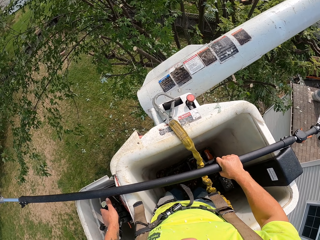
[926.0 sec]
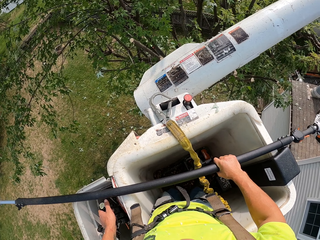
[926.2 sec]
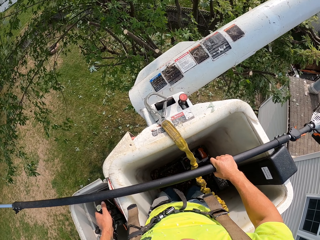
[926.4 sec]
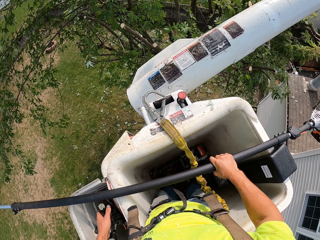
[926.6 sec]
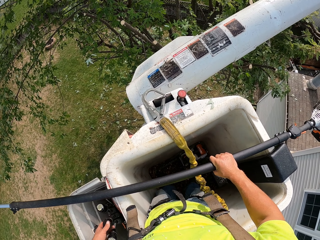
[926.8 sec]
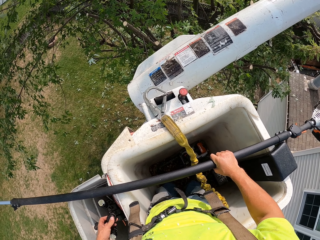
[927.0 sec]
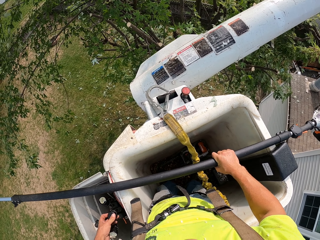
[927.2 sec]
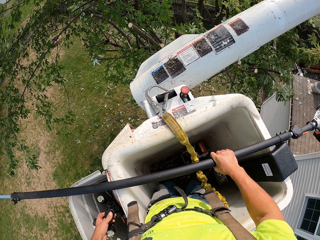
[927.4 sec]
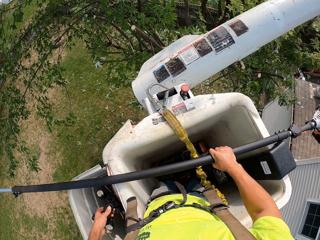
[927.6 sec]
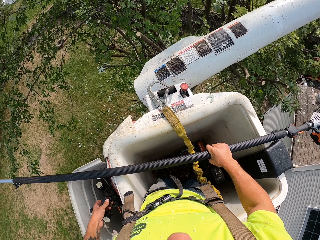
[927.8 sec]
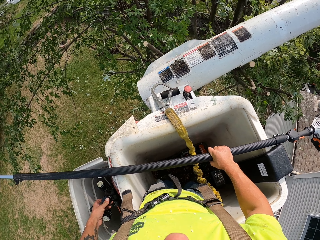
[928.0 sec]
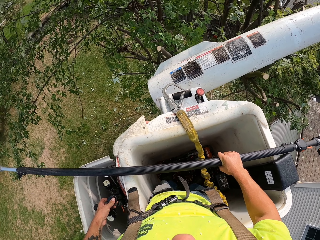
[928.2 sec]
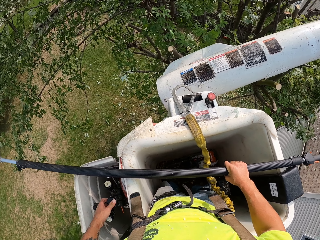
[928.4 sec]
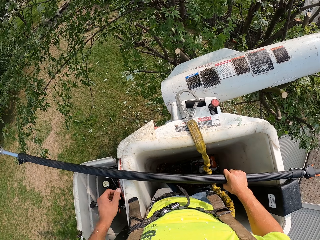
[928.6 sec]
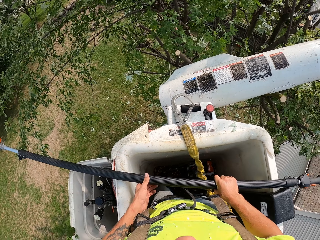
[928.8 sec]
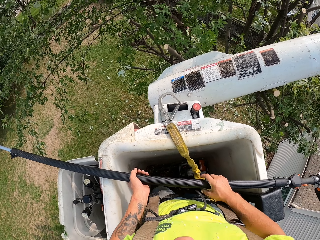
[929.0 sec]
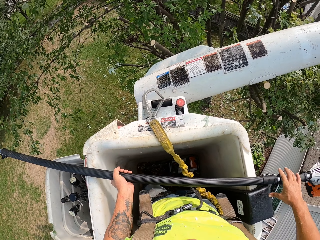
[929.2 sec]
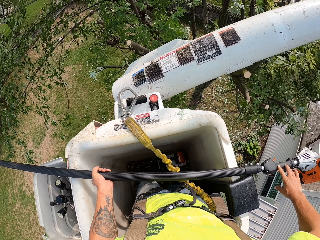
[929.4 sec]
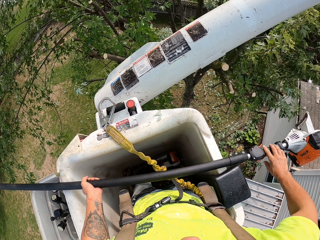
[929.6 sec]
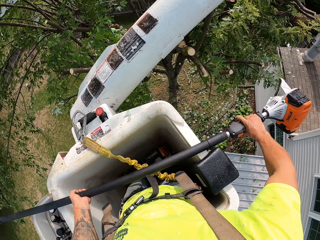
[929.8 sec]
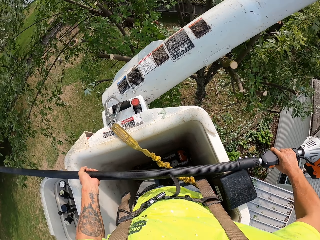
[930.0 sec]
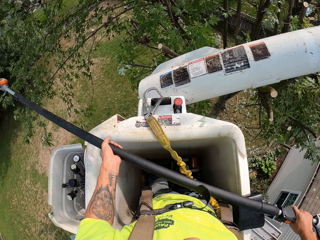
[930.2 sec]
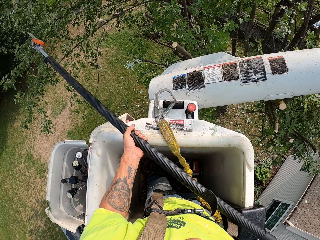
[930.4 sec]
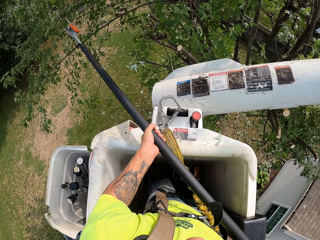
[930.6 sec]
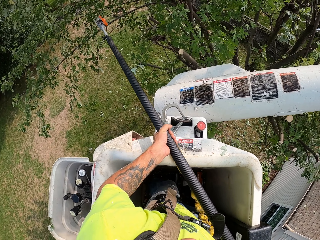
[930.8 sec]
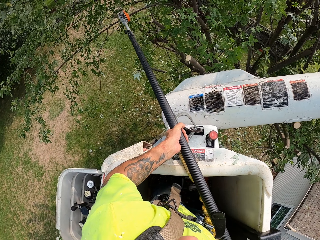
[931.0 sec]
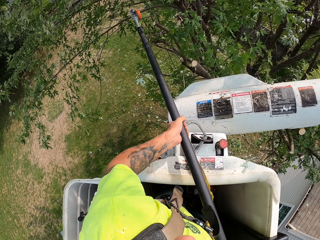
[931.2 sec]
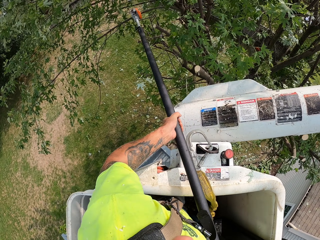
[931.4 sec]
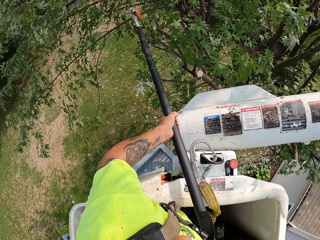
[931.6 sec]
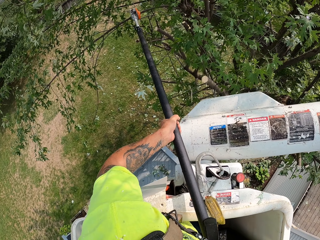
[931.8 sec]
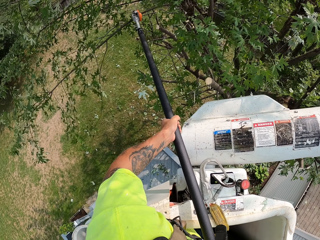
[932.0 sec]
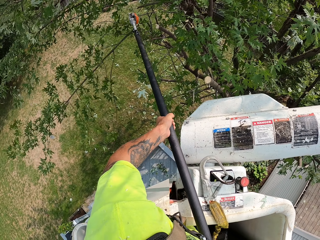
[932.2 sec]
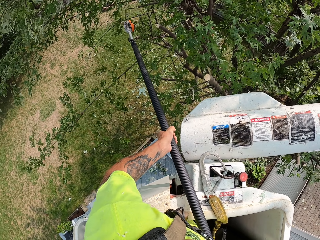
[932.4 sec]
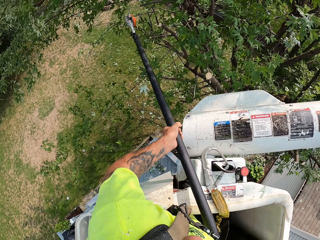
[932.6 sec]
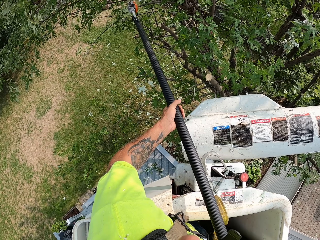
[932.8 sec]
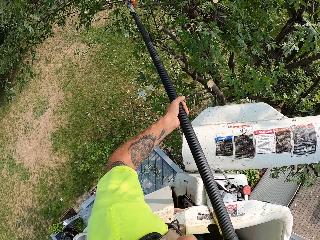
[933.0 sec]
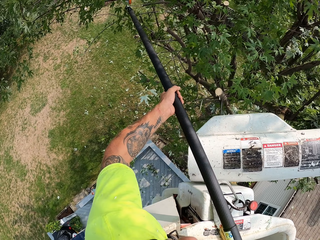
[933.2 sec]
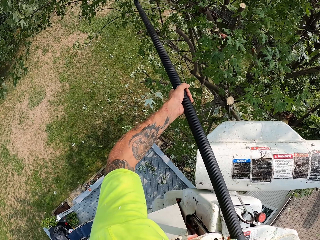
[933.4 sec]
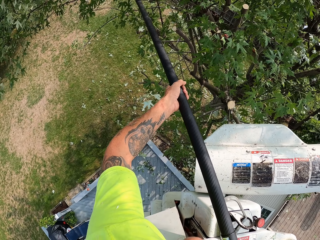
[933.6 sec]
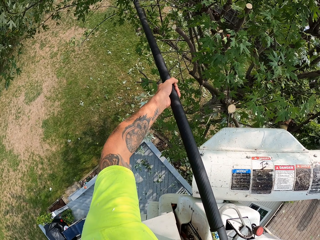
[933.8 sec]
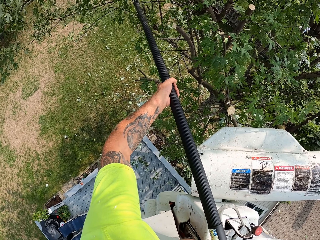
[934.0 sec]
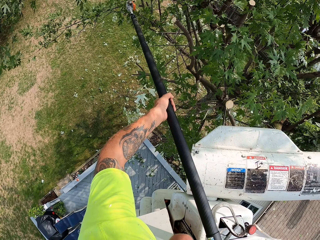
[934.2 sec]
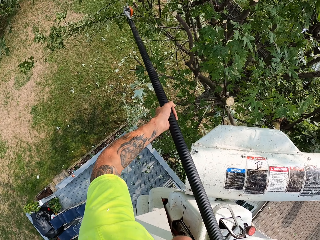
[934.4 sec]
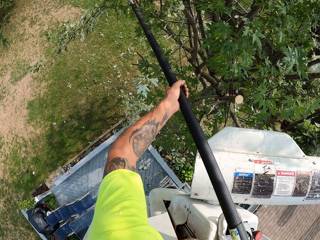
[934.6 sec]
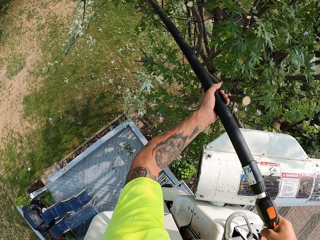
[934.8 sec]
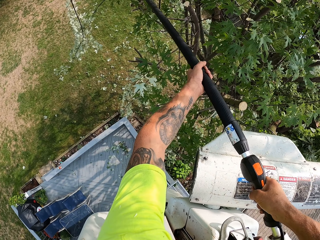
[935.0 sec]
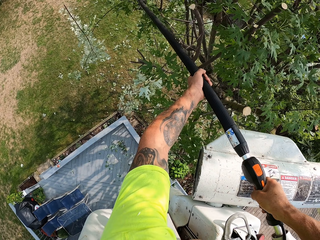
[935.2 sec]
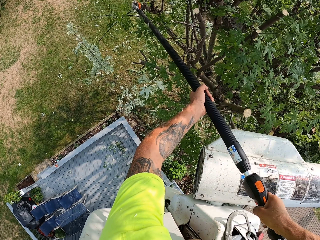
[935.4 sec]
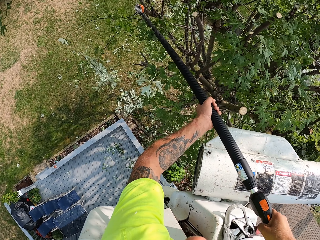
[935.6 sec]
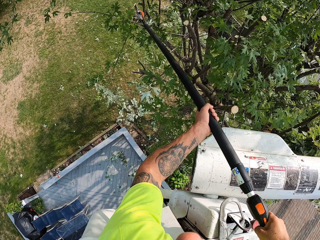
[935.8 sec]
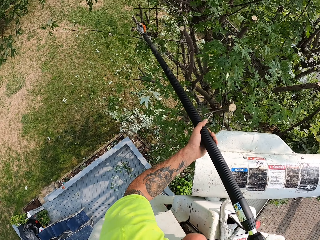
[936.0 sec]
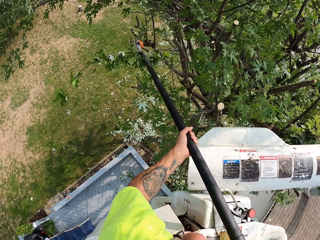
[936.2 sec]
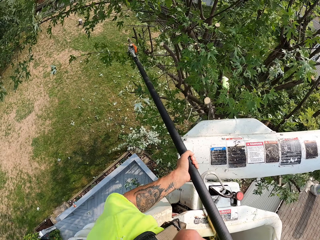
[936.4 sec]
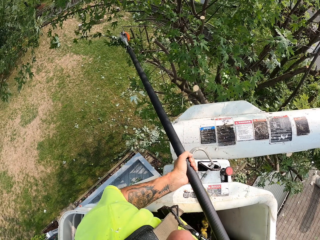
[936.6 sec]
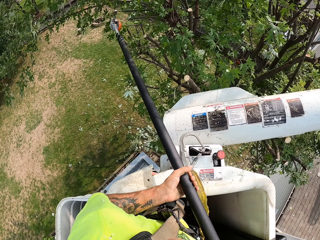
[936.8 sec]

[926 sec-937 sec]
The camera wearer holds the chain saw with his left hand. He lifts the chain saw from the bucket lift with his hands. He cuts down branches from the tree with the chain saw in his hands. He cuts off a tree branch again.

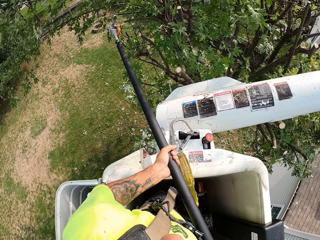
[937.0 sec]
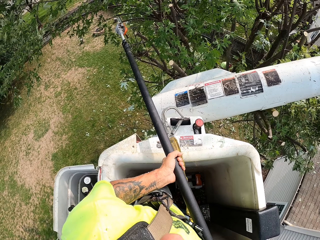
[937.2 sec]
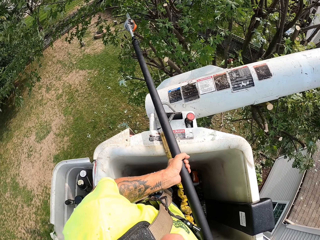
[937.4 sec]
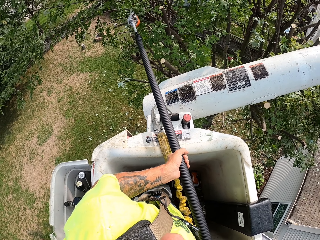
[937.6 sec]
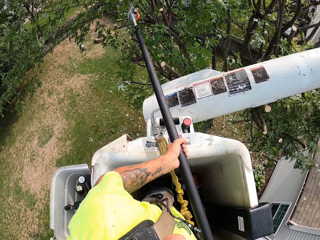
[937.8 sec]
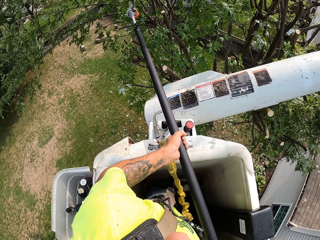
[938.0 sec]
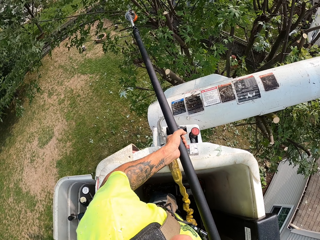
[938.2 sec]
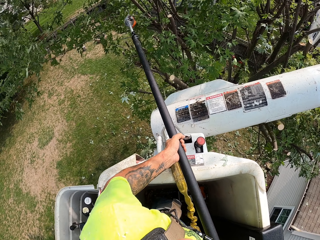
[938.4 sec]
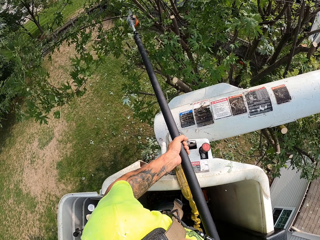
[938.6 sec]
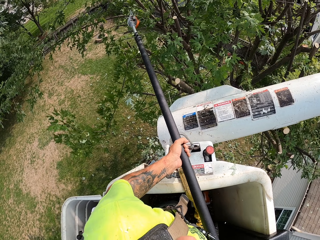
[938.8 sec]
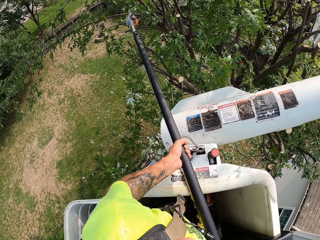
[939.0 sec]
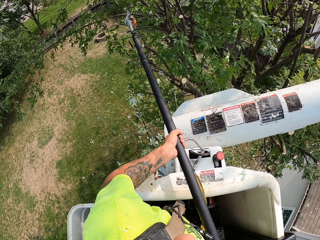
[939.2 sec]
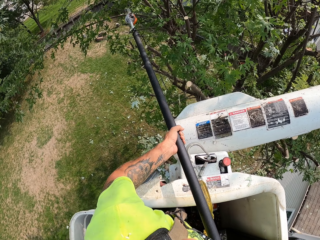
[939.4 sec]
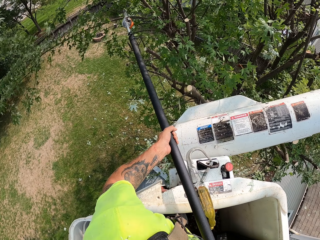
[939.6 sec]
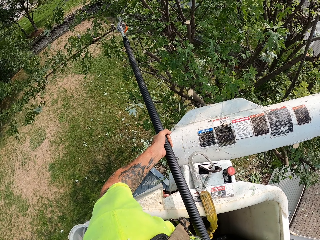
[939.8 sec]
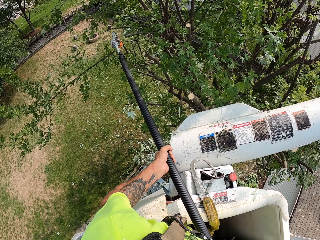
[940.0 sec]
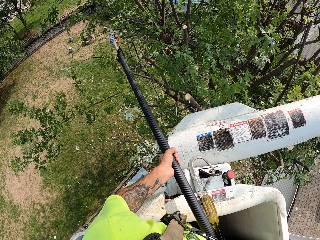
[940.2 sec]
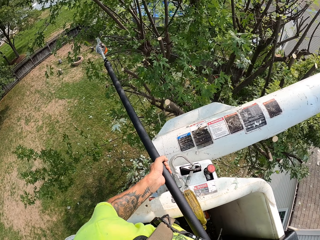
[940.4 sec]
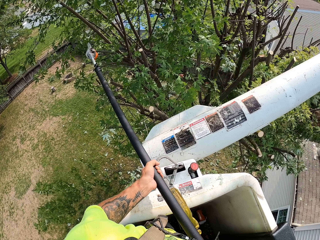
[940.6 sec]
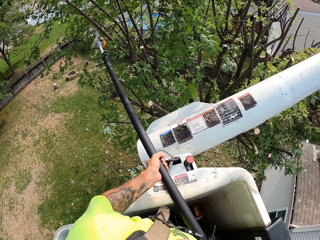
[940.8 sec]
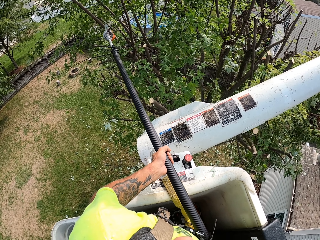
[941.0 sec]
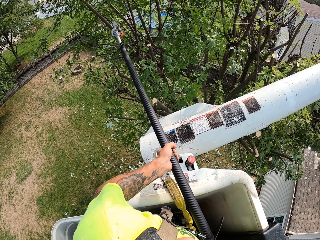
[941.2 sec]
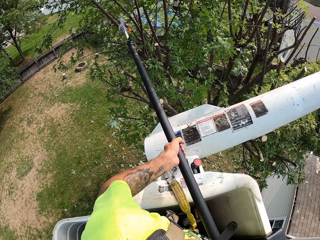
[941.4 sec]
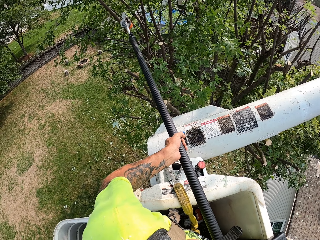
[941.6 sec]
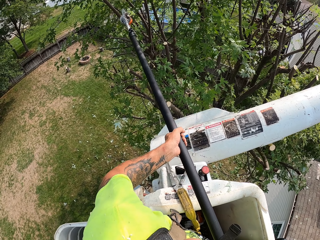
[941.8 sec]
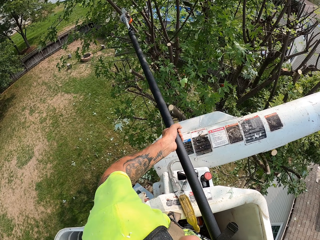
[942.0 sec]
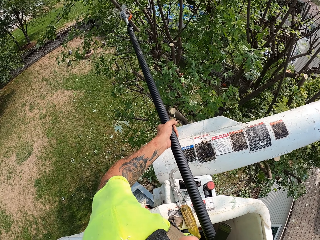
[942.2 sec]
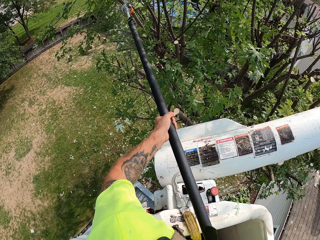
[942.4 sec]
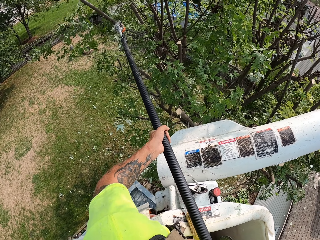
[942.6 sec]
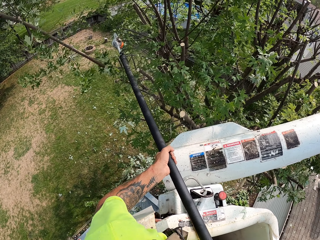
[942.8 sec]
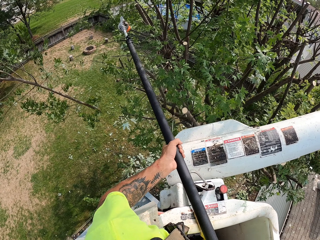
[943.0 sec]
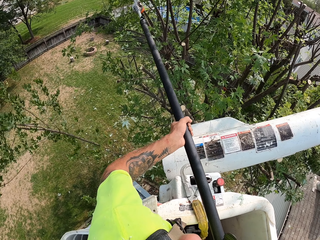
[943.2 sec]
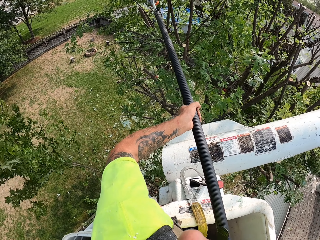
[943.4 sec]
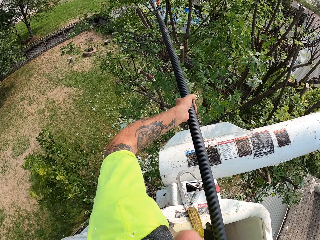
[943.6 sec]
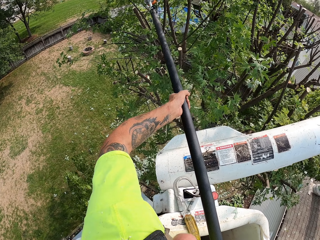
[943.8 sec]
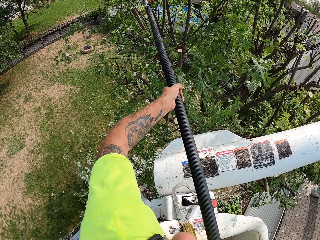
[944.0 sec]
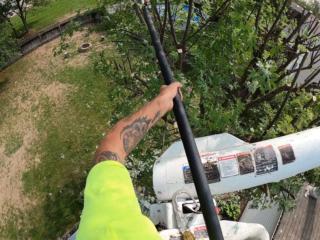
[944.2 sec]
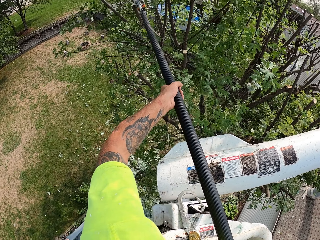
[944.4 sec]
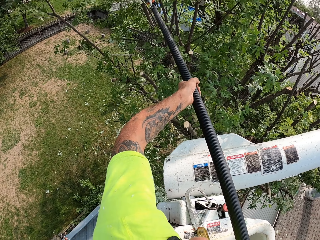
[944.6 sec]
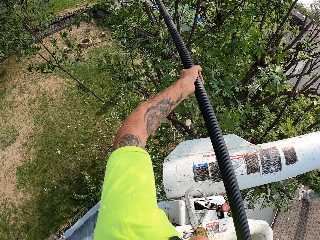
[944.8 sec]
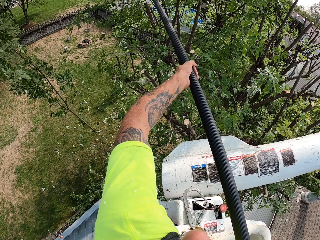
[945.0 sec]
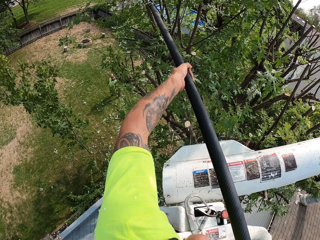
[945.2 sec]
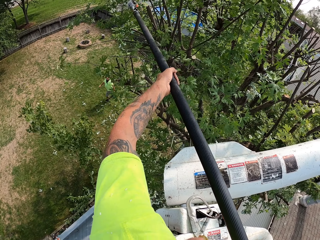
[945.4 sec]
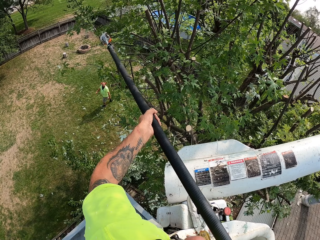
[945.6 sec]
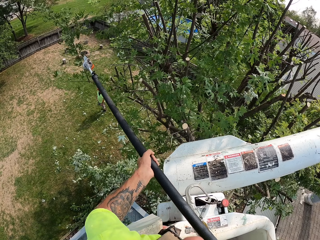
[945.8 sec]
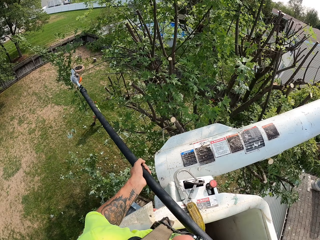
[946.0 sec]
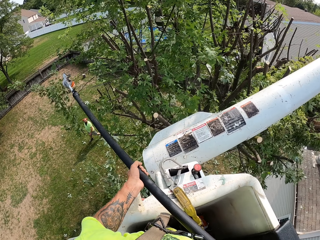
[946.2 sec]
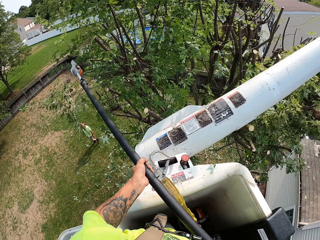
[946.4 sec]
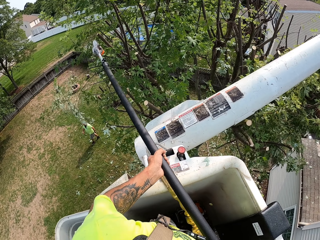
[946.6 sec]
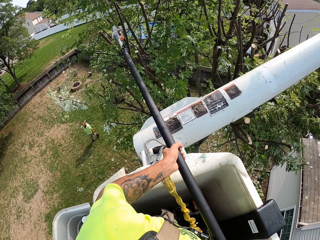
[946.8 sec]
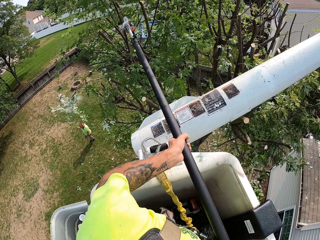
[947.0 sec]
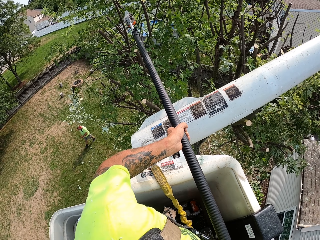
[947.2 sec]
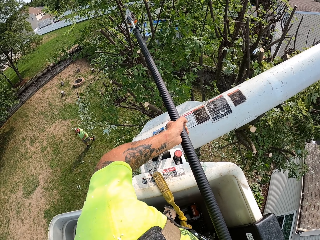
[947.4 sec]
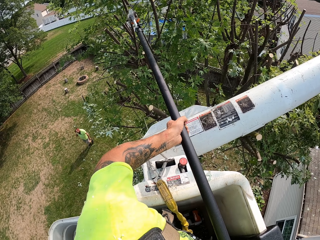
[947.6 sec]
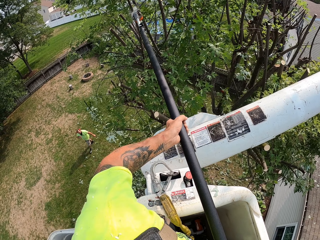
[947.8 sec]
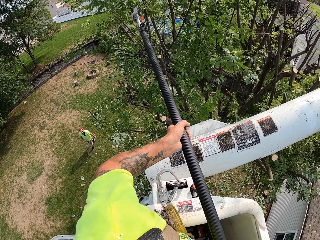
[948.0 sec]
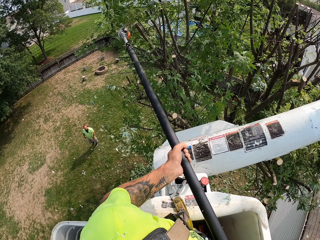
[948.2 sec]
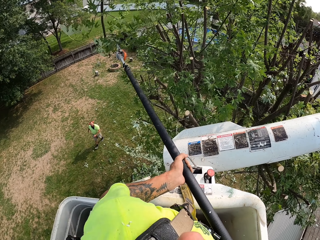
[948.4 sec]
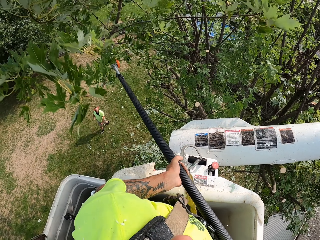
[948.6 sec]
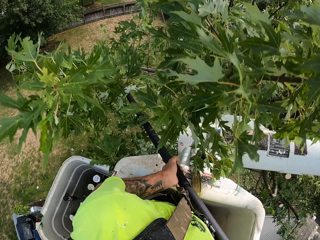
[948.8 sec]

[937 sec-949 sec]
The camera wearer trims a tree branch. They cut a tree branch repeatedly.
